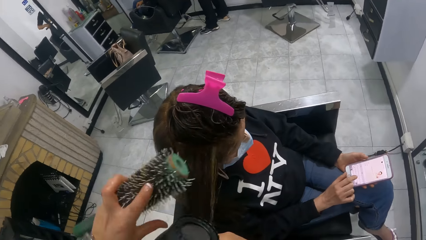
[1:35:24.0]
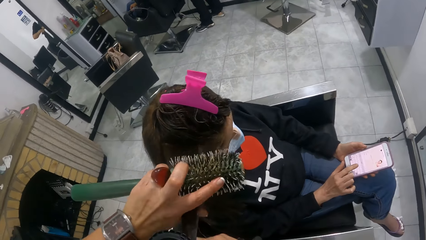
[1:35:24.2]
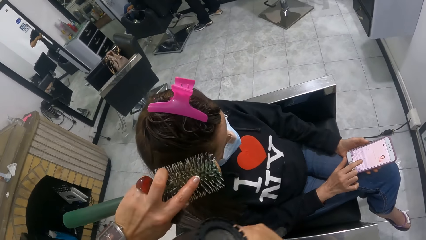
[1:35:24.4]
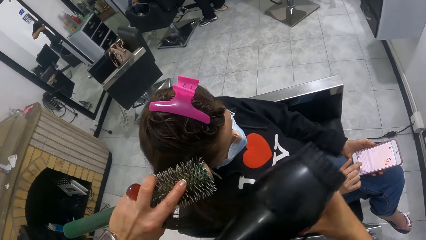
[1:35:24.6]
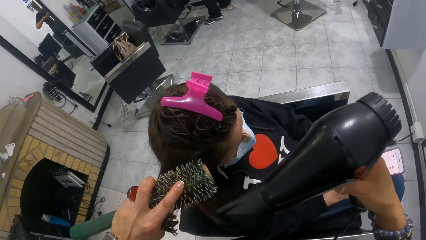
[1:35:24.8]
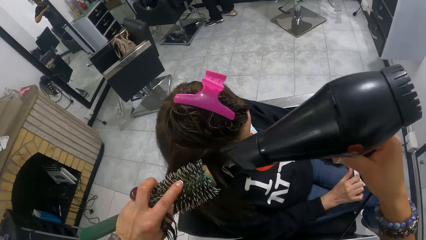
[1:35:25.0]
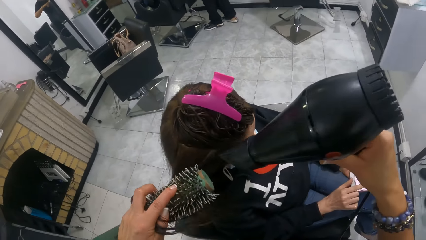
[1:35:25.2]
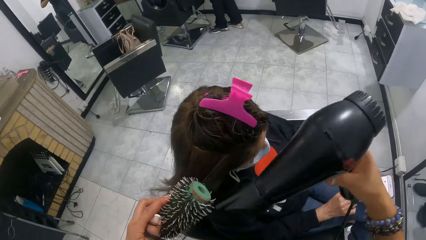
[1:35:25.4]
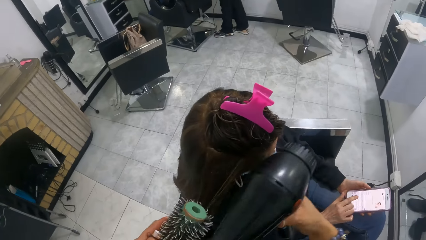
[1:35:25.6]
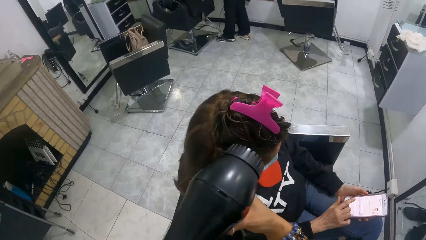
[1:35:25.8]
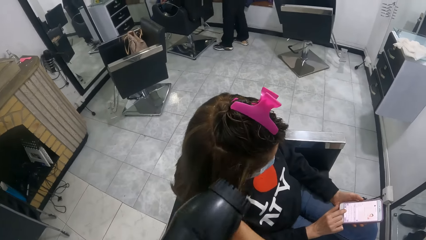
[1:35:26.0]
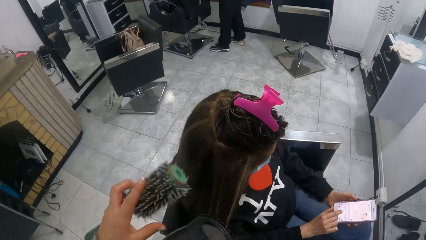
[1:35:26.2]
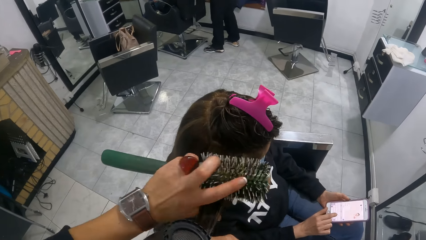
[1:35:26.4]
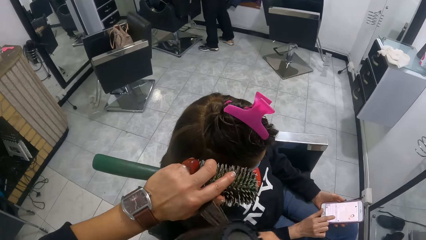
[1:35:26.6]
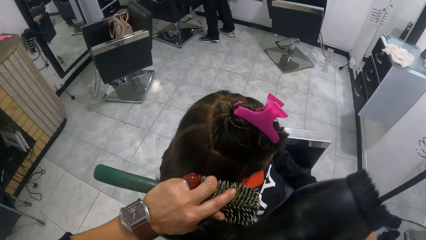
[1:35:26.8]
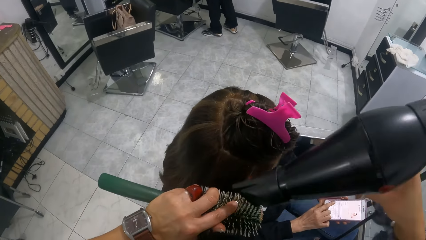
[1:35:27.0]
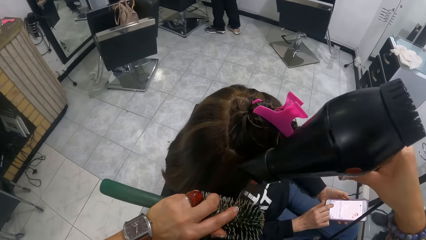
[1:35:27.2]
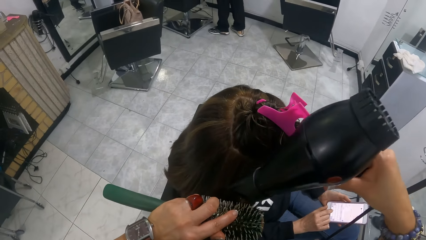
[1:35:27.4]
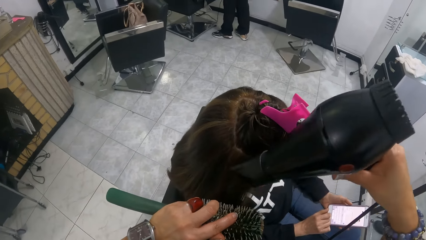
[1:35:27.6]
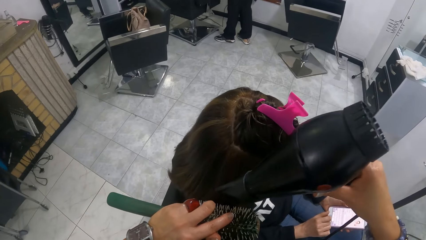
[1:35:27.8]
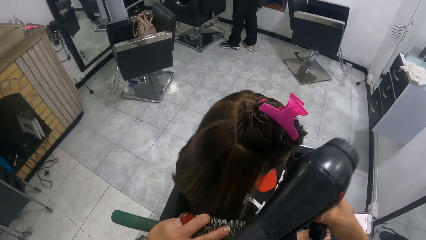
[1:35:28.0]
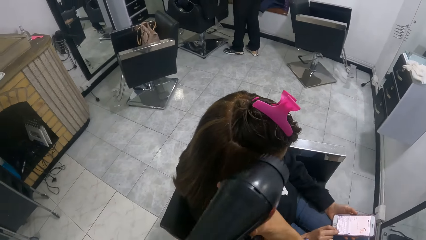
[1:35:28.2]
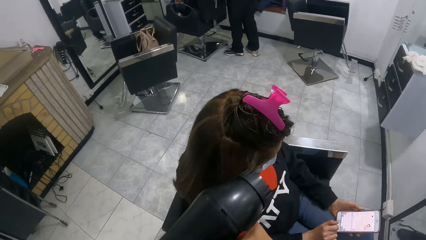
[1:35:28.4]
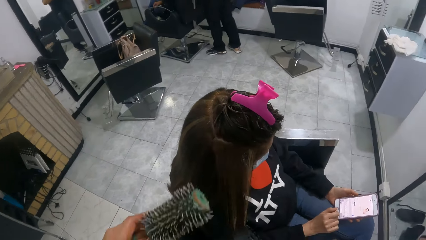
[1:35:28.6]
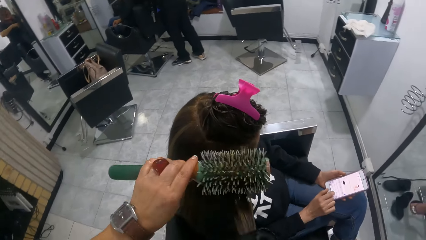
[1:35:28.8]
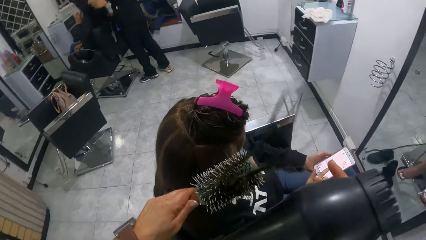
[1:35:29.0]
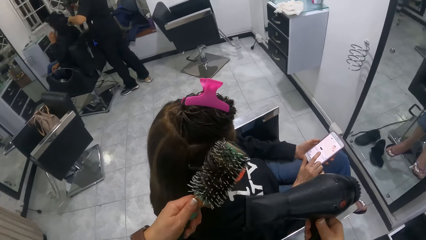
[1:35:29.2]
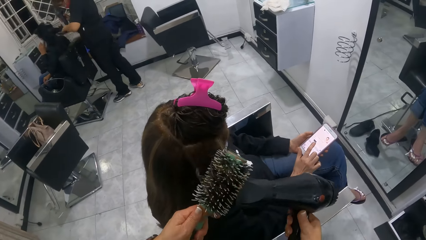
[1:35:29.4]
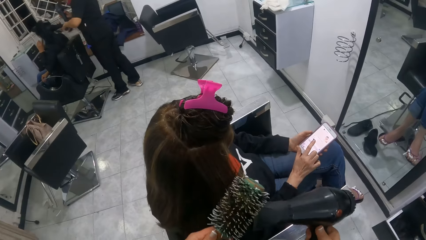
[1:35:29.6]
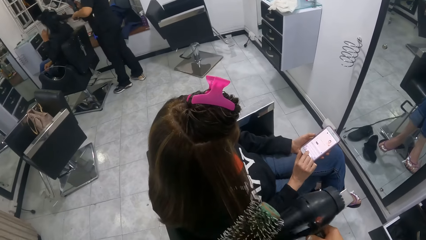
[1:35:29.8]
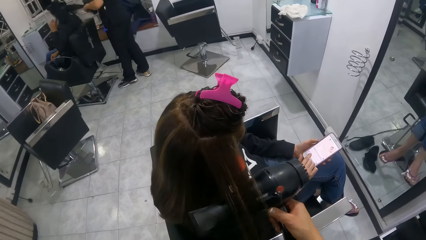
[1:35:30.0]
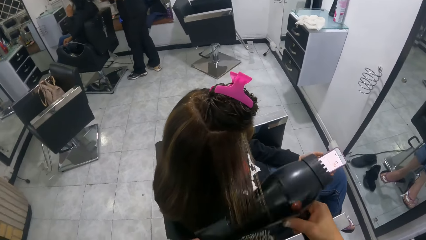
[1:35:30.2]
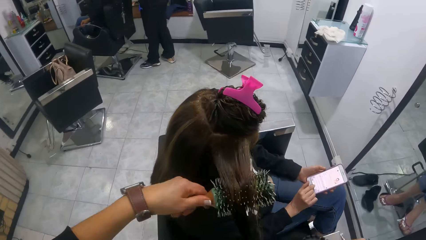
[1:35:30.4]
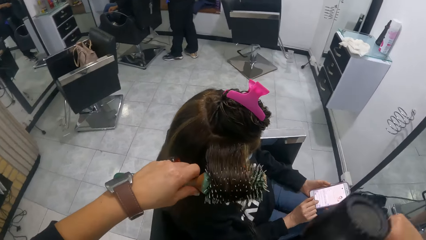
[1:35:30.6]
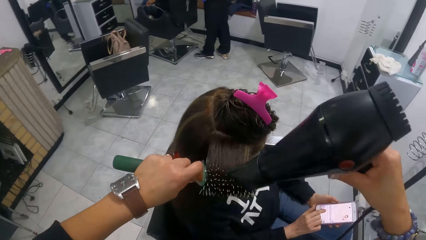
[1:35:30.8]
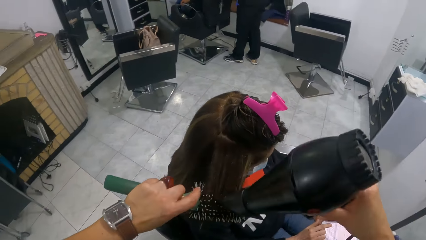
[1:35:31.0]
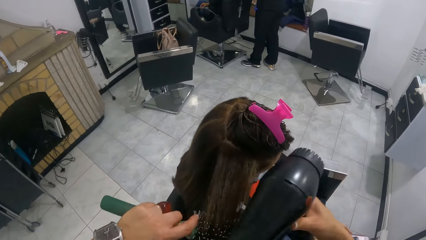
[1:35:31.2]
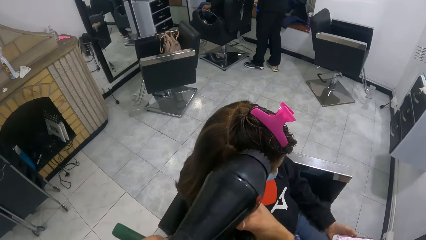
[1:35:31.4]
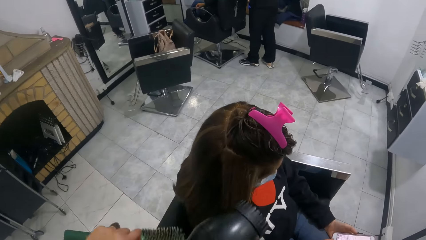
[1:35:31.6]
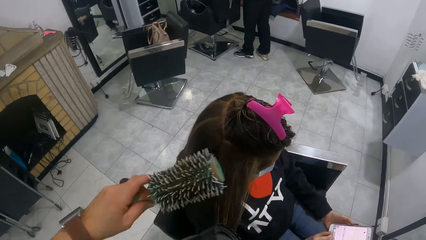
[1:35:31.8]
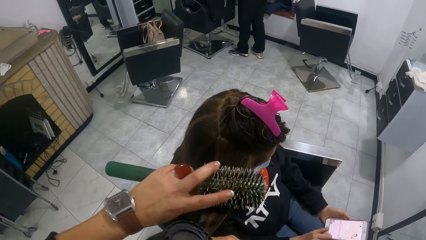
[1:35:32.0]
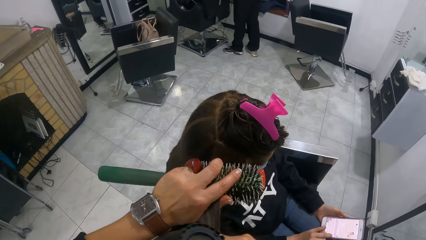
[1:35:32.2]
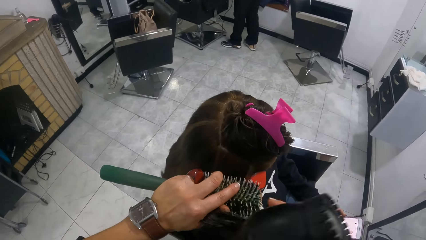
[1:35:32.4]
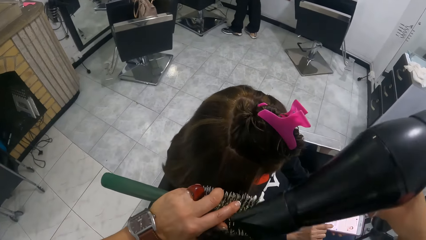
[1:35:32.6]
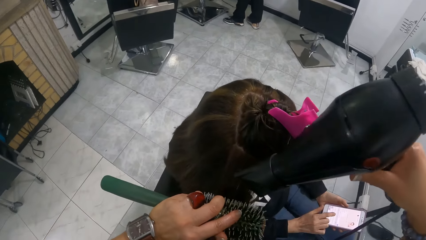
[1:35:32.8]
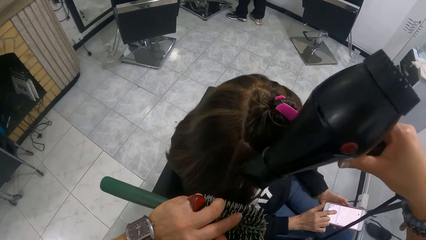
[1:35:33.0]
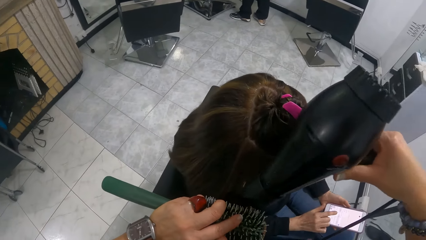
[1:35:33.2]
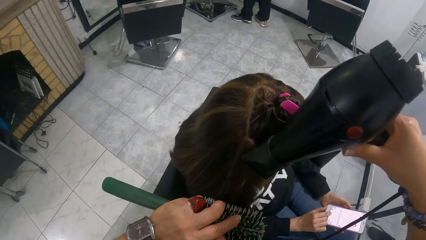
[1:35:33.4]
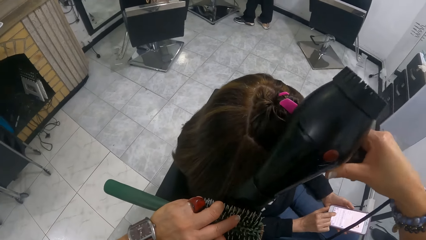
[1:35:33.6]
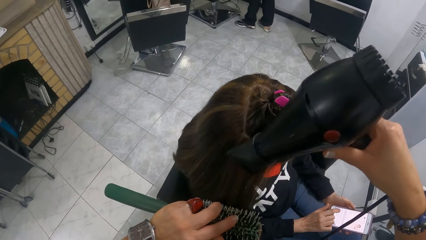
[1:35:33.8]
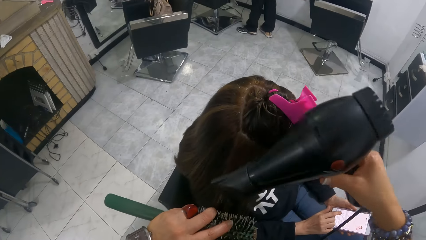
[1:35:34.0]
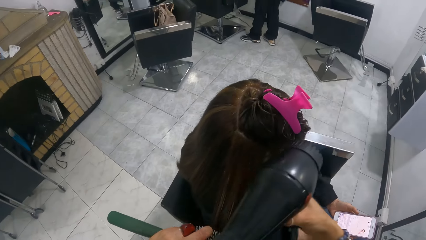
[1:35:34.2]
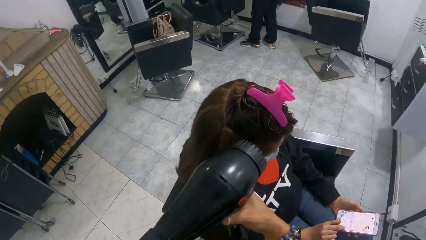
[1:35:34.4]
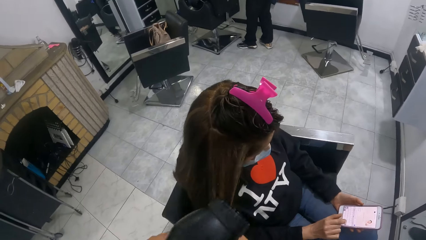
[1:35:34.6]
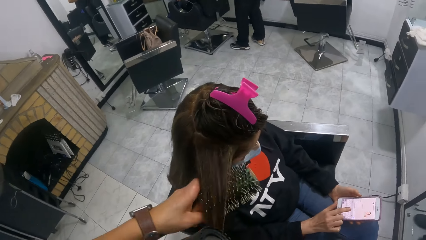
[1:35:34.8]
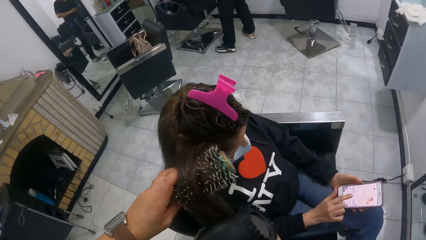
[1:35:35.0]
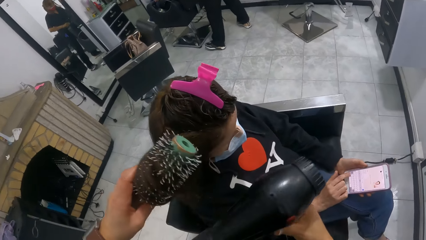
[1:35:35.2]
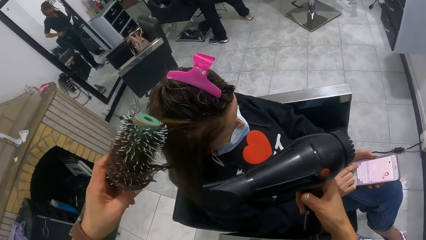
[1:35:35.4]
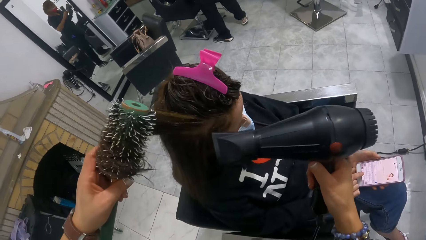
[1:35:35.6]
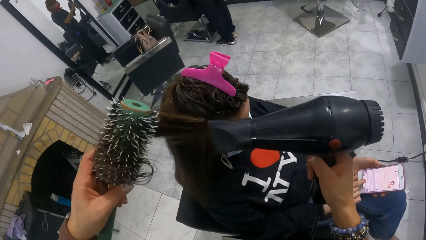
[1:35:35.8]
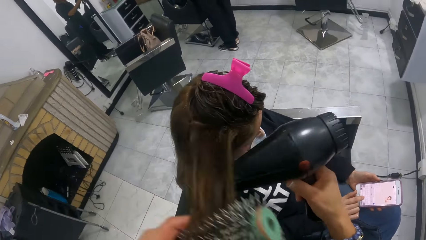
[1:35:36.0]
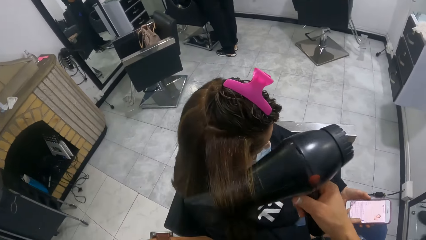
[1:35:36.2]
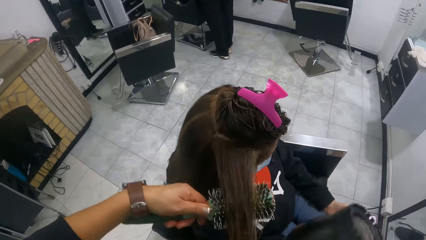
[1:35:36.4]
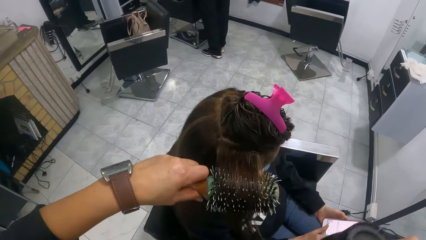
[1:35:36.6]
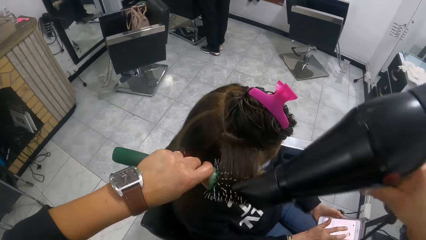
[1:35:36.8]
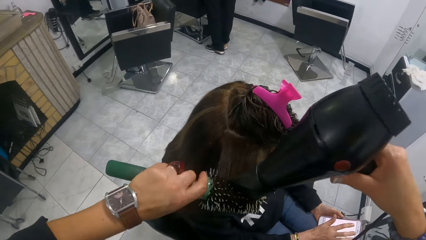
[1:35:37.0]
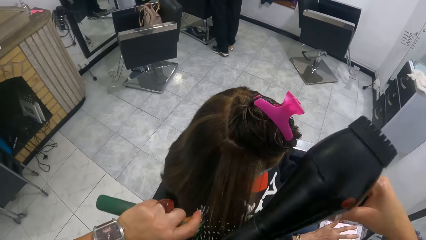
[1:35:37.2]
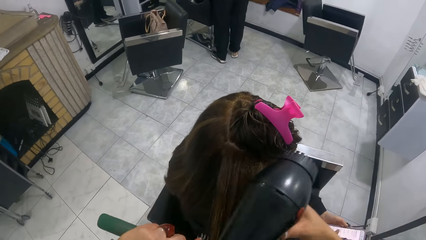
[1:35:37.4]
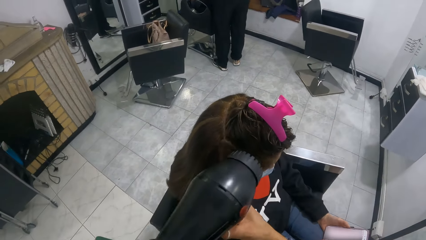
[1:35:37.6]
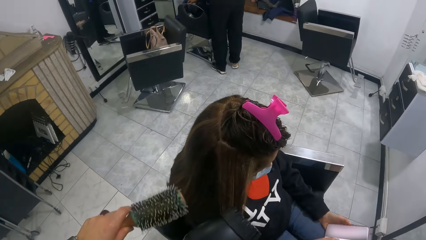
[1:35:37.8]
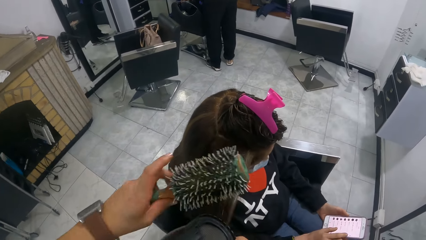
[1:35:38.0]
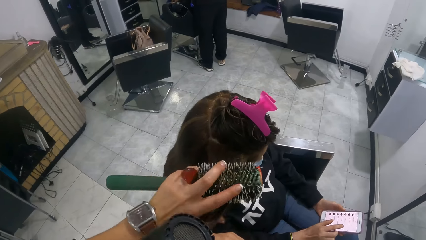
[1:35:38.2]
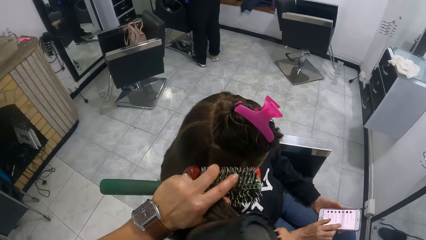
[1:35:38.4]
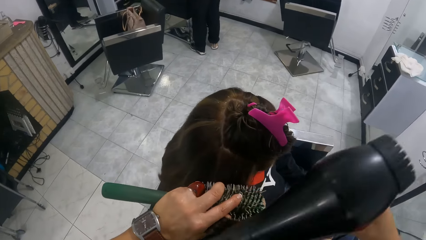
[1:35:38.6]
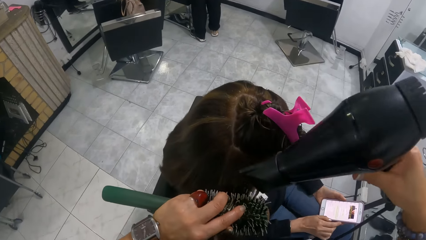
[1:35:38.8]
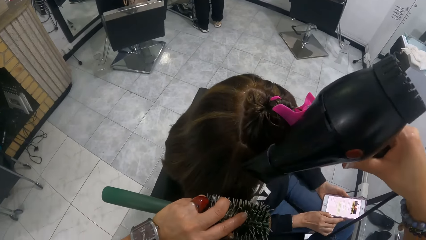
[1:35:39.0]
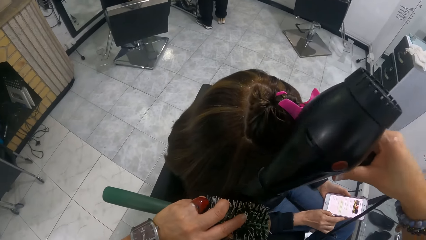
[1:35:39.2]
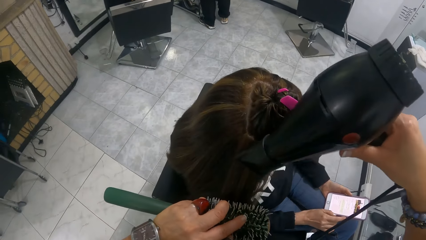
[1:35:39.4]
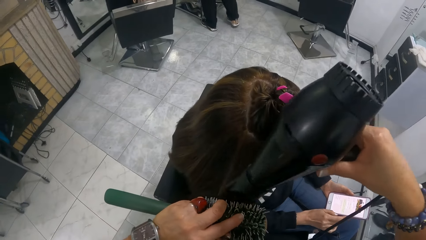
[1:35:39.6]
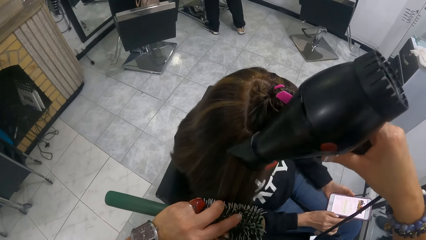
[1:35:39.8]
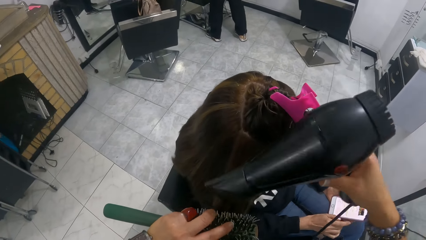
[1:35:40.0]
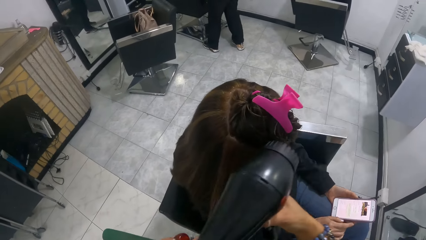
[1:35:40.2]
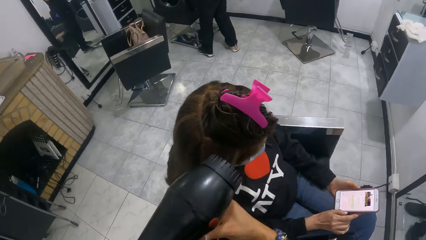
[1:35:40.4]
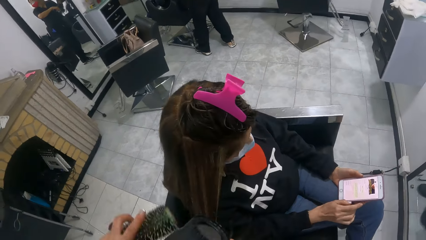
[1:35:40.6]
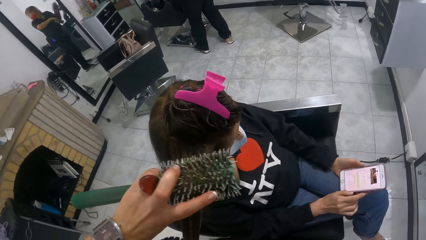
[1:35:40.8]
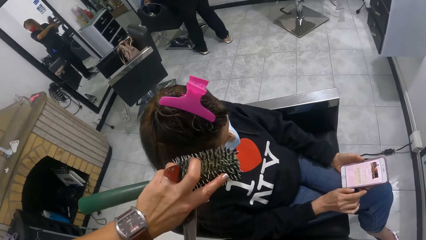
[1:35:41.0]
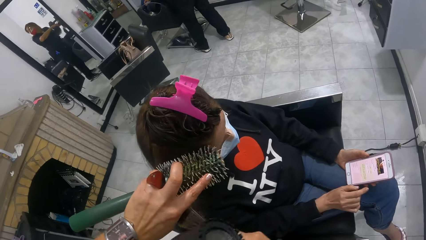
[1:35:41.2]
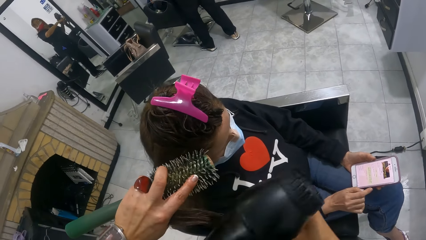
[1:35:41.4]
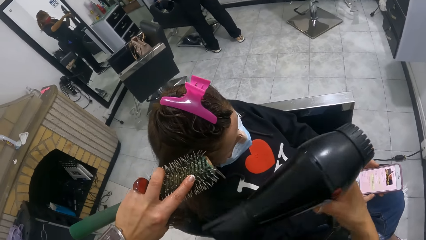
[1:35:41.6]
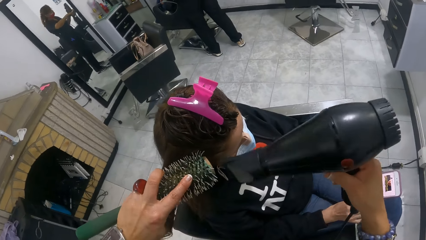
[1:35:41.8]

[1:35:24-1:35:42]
The camera wearer combs a woman's hair. She blow-dries the woman's hair. She rolls the woman's hair around the comb. She blow-dries the woman's hair. She combs the woman's hair. She blow-dries the woman's hair. She rolls the woman's hair around the comb. Another woman dries another woman's hair with a hair dryer in her right hand and a curler in her left hand. The camera wearer dries the first woman's hair with a hair dryer in her right hand and a curler in her left hand. She rolls the first woman's hair around the comb. She blow-dries the first woman's hair. She rolls the first woman's hair around the comb. She blow-dries the first woman's hair.
